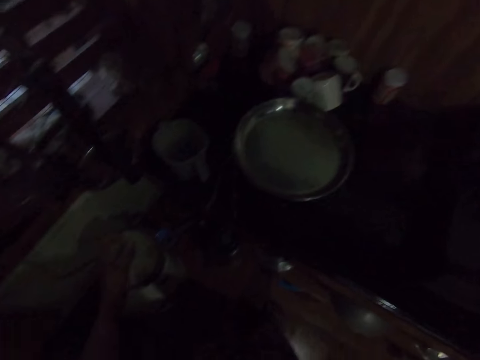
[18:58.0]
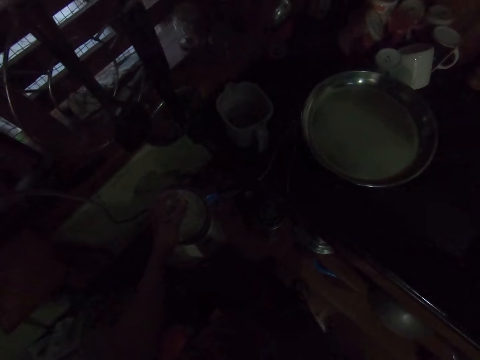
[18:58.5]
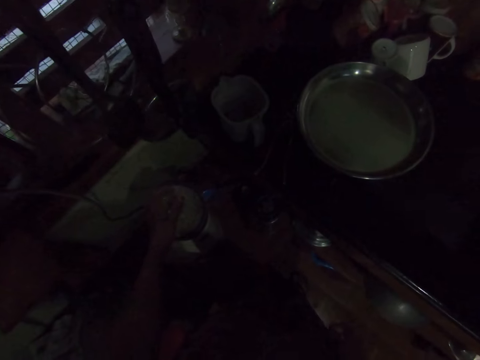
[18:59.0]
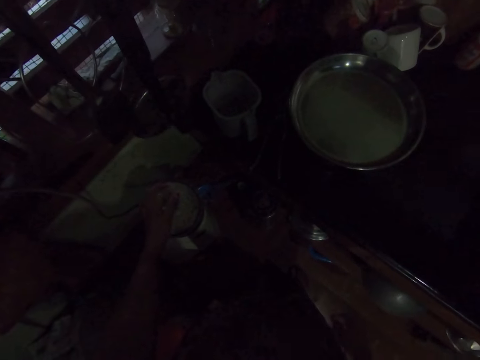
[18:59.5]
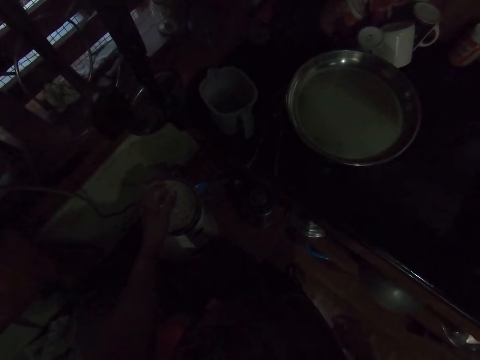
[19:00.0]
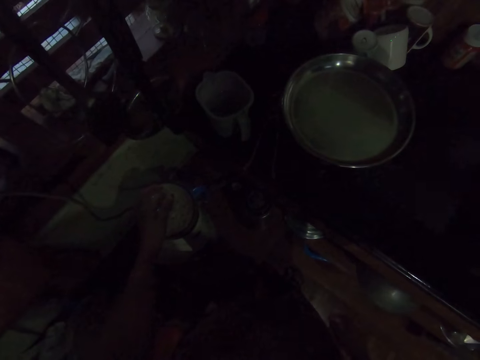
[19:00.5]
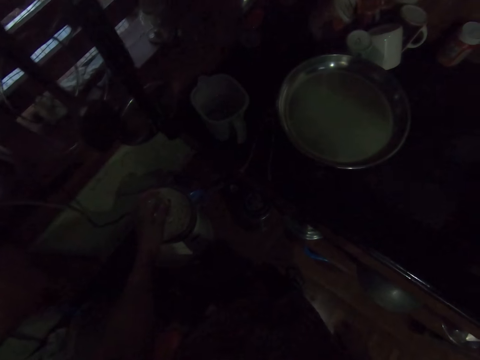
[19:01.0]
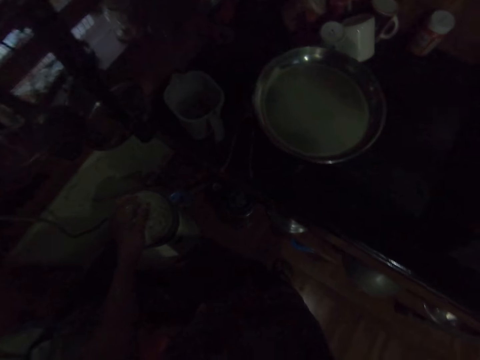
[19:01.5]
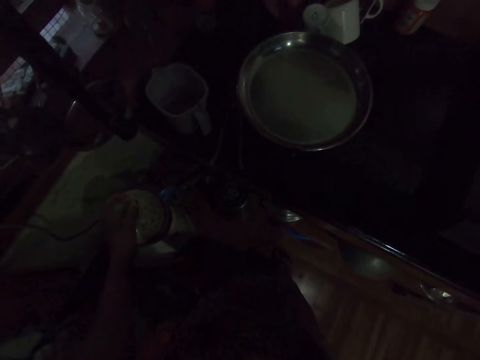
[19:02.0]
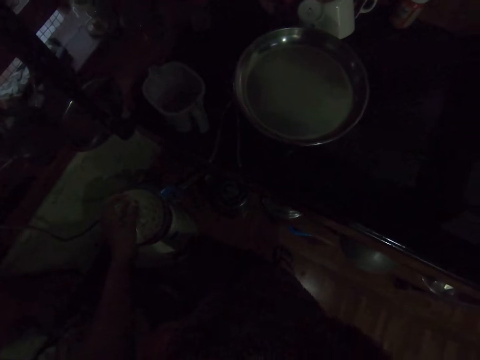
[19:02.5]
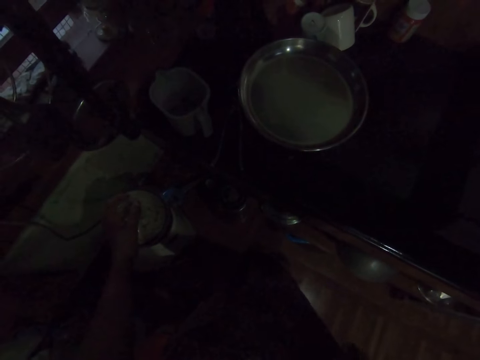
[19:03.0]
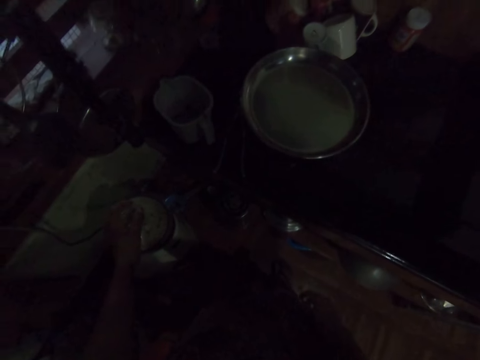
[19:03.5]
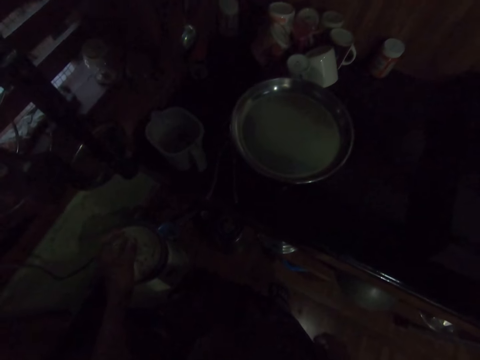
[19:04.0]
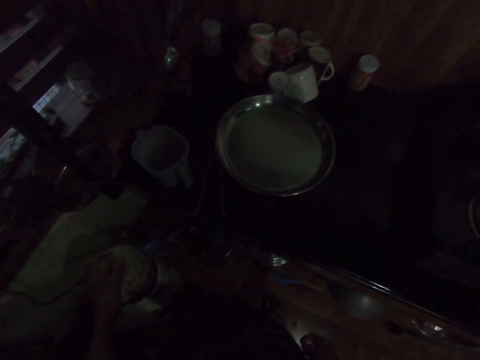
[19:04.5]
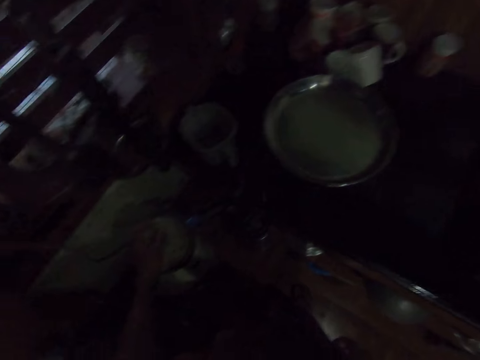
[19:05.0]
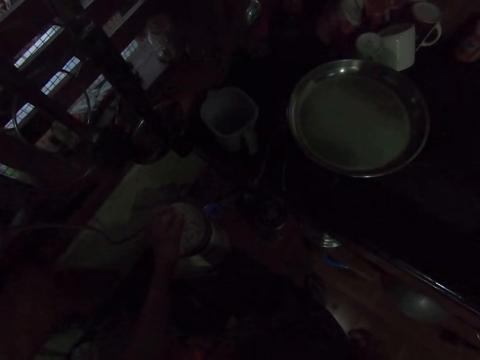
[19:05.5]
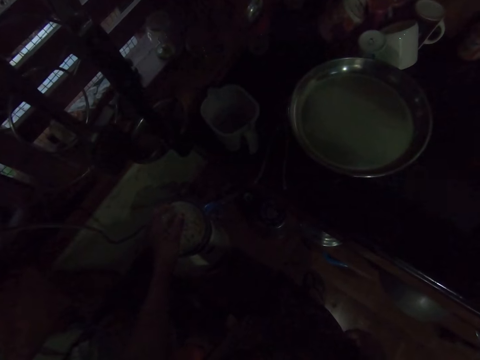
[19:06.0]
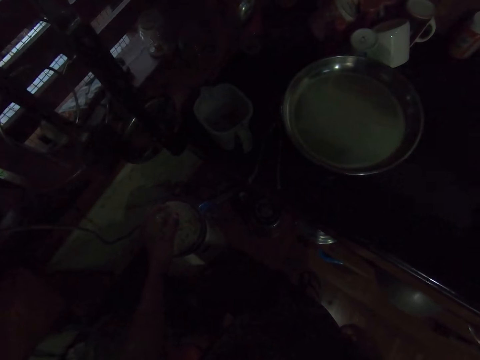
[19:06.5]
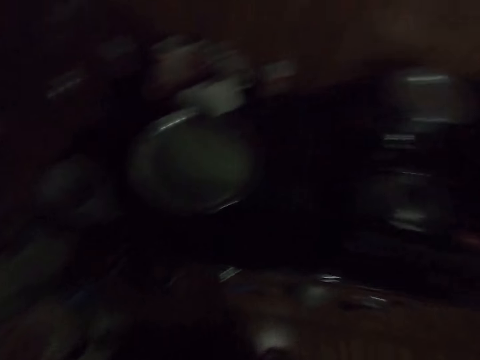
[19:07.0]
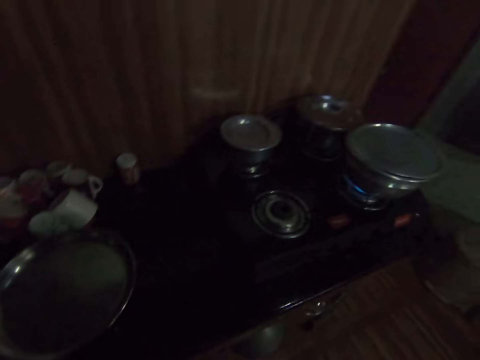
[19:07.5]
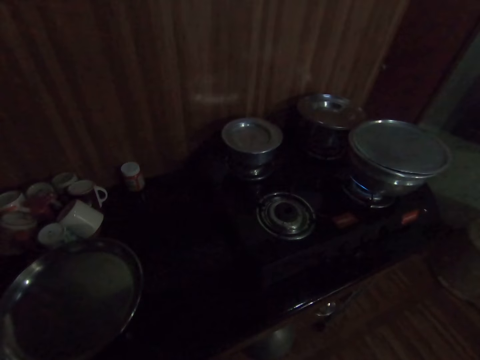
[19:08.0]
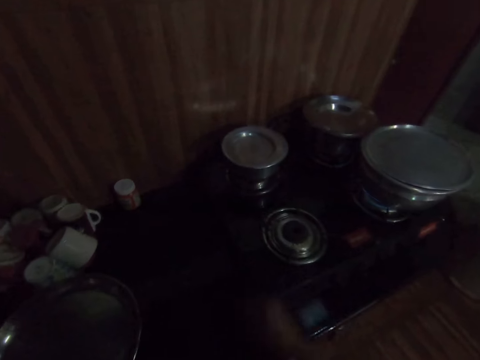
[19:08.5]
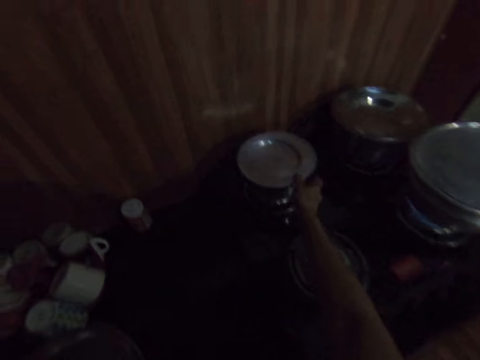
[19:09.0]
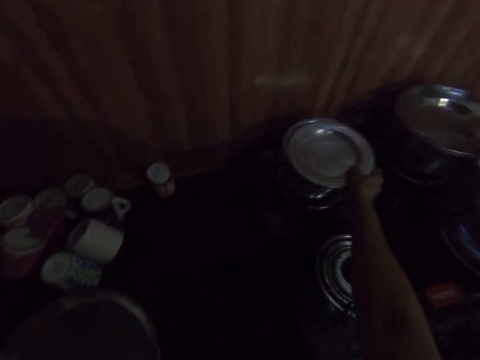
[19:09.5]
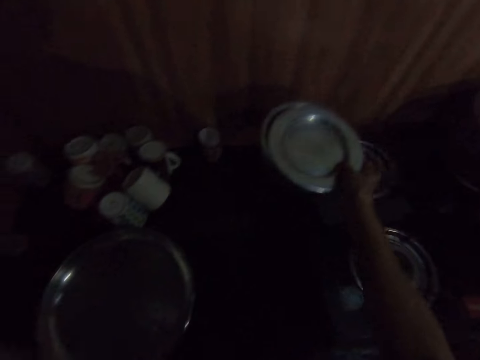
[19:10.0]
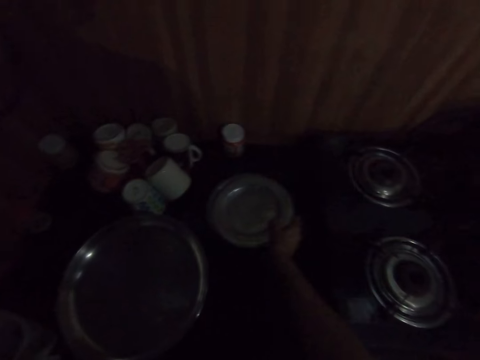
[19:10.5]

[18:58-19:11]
The camera wearer looks around. He moves a pot from a stove to the countertop with his right hand. He grabs the lid.

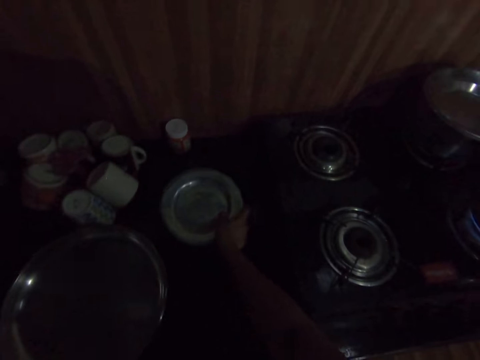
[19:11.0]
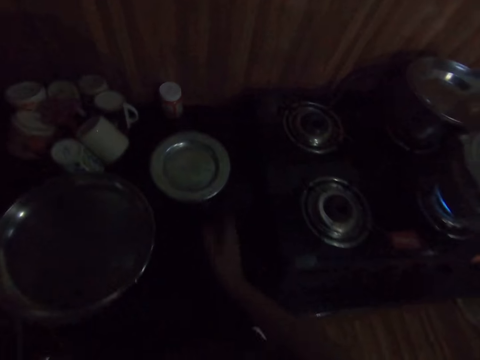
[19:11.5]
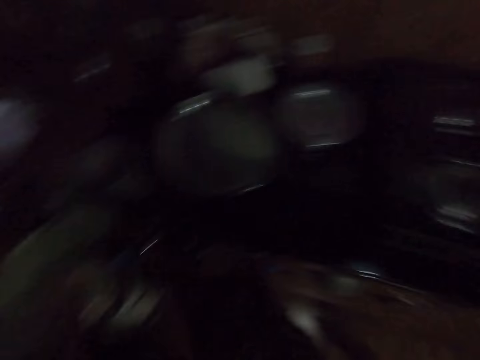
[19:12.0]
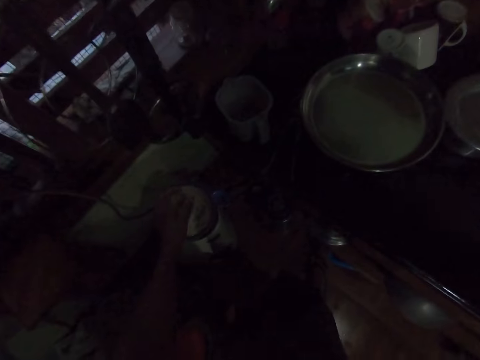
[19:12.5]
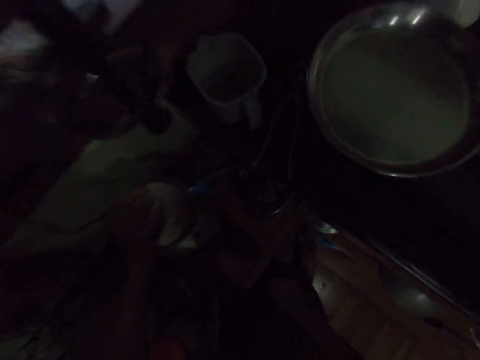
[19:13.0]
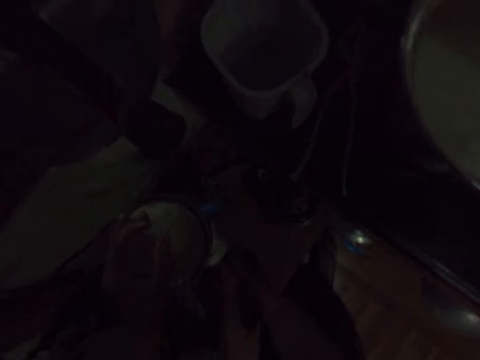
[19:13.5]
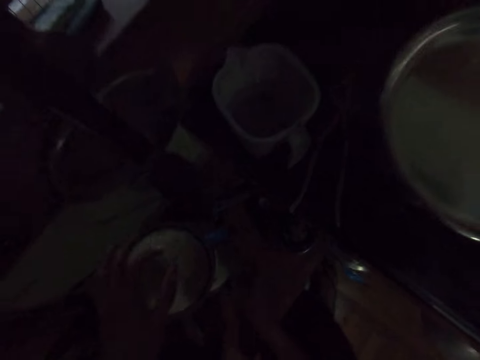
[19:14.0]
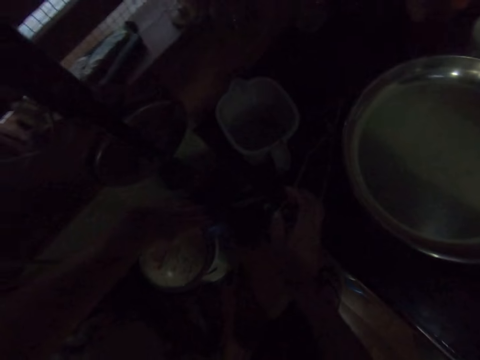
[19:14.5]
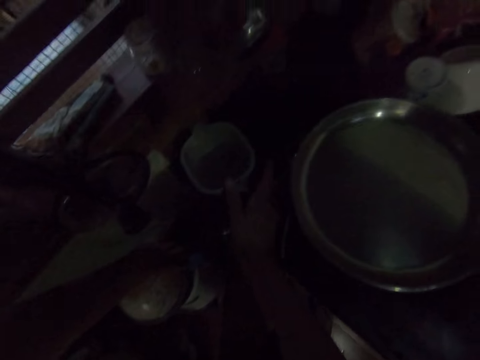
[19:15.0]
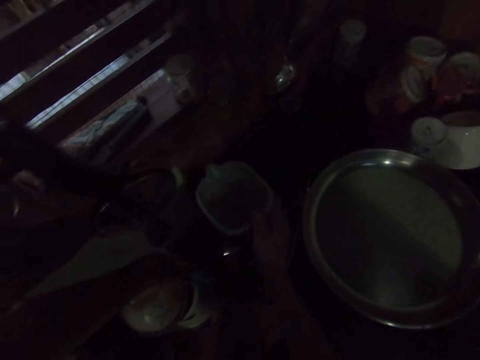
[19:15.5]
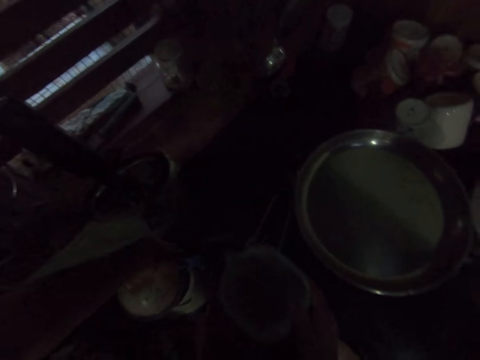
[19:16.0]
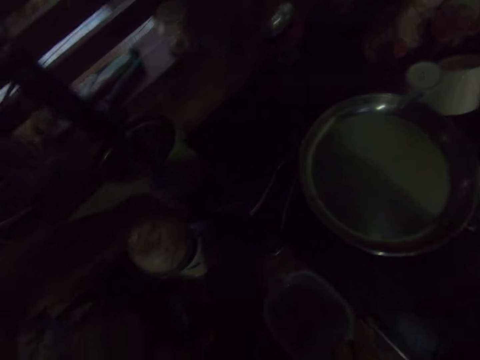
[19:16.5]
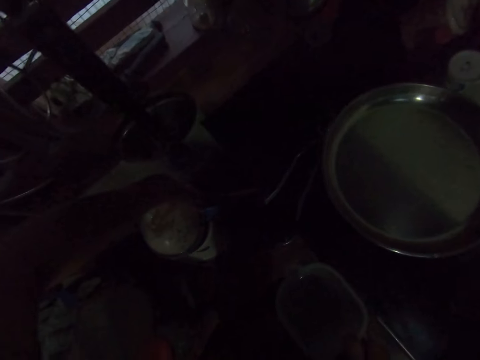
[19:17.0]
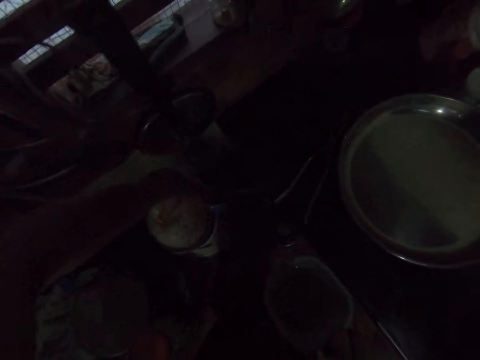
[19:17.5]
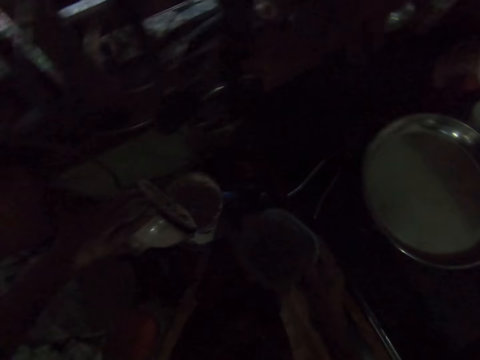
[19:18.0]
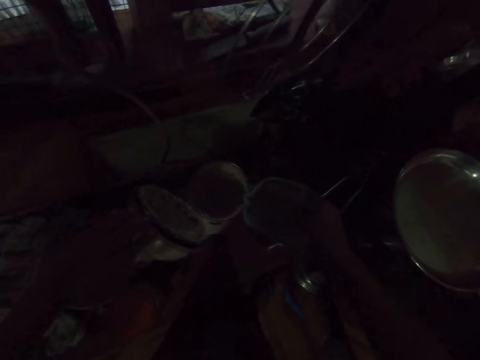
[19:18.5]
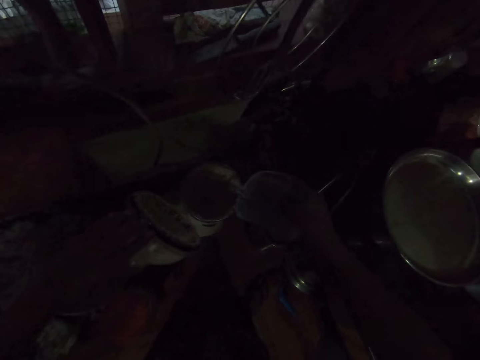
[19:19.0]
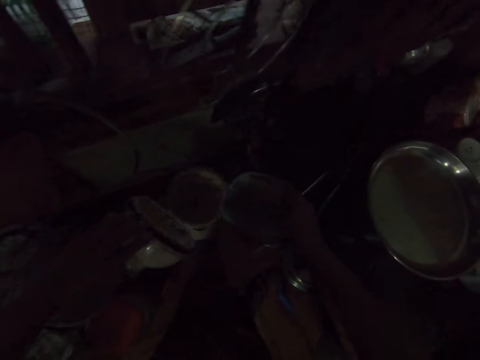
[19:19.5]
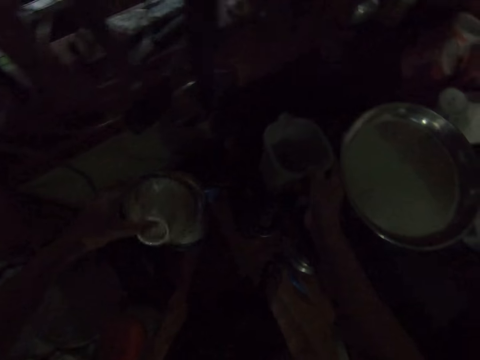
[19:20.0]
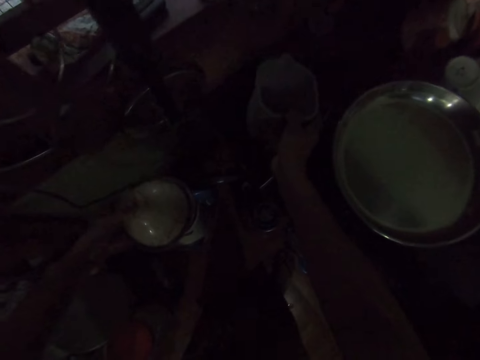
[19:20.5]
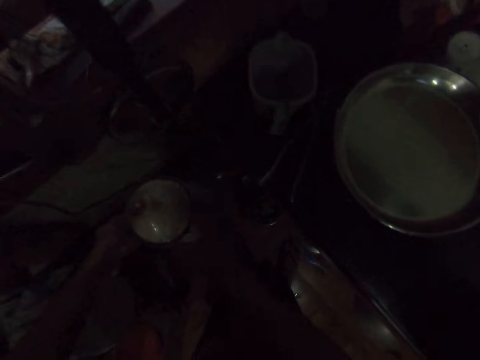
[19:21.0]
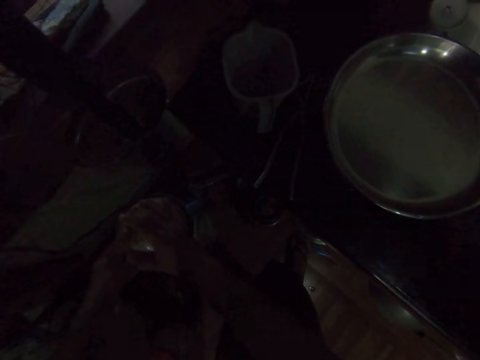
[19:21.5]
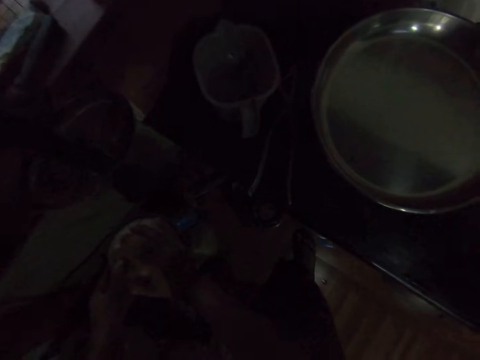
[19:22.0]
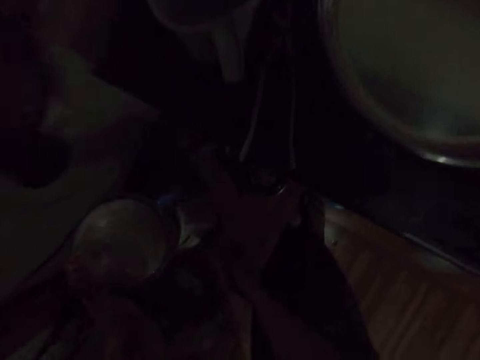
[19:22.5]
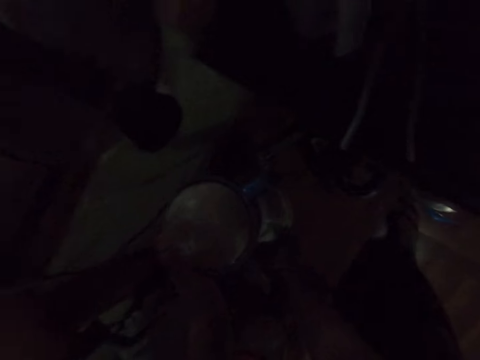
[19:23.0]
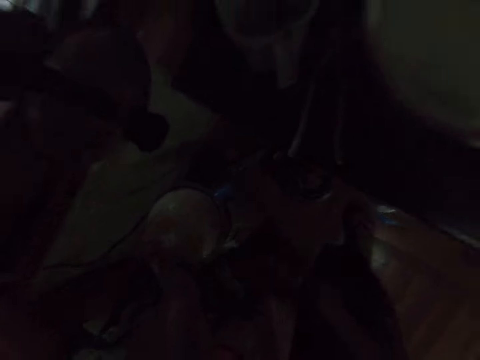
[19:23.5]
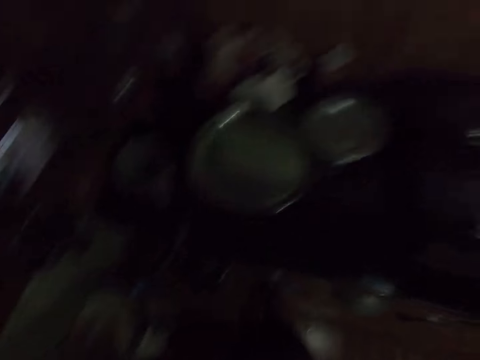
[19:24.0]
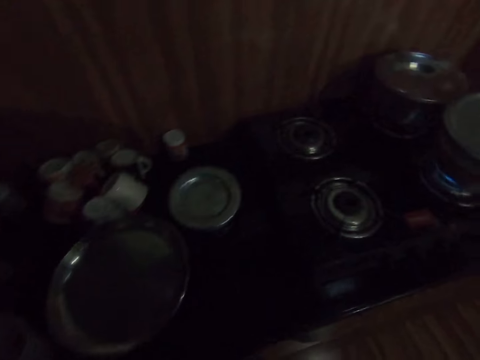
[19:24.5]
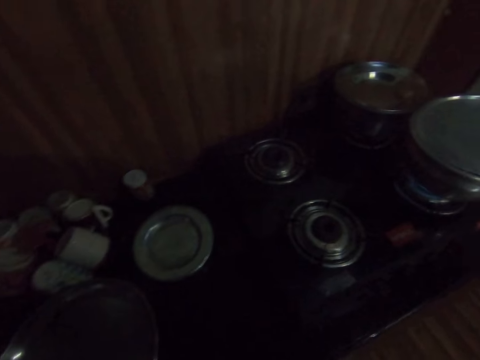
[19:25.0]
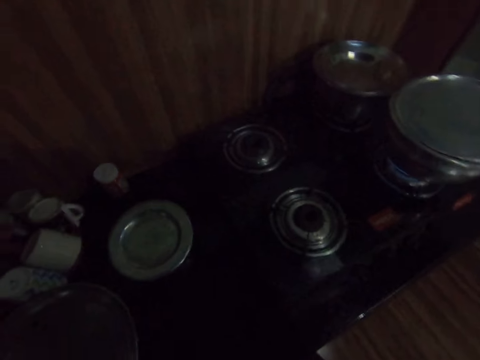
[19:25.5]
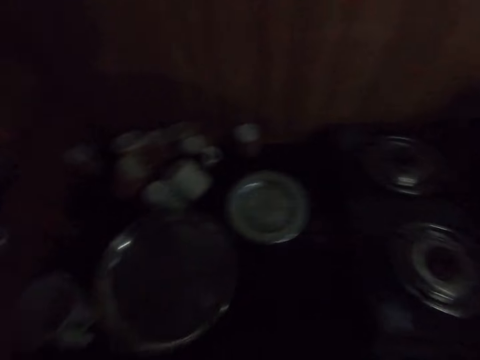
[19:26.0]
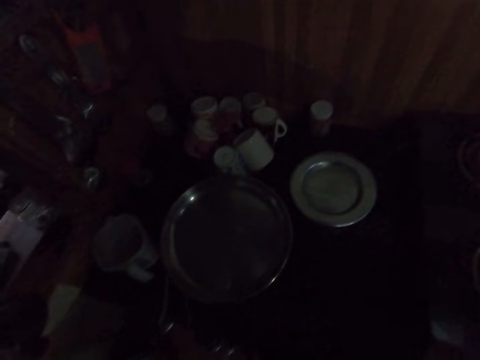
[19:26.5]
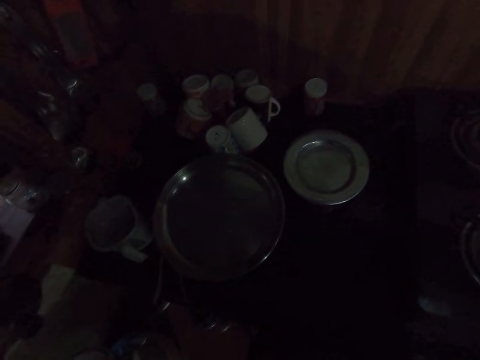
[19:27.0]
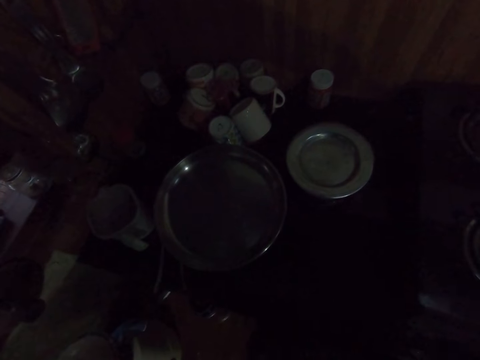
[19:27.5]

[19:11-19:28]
The camera wearer puts the dish down. He touches the blender with his right hand. He stops the blender. He takes the cup from the countertop with his right hand. He opens the lid of the blender with his left hand. He pours water from the cup of water in his right hand into the blender. He closes the lid of the blender in his left hand. He drops the cup of water in his right hand on the countertop. He operates the blender with both hands. He looks around.
